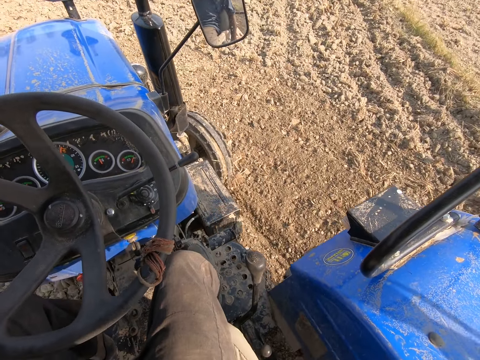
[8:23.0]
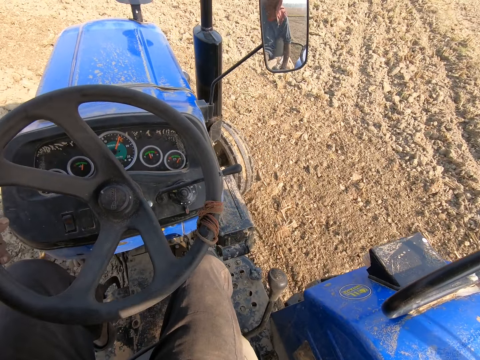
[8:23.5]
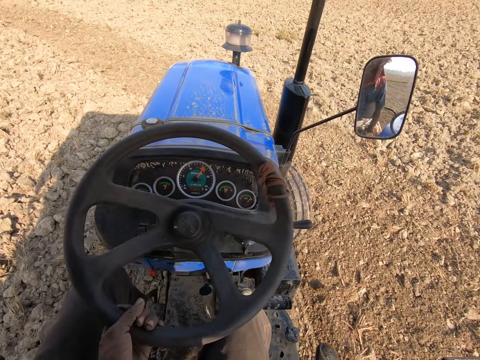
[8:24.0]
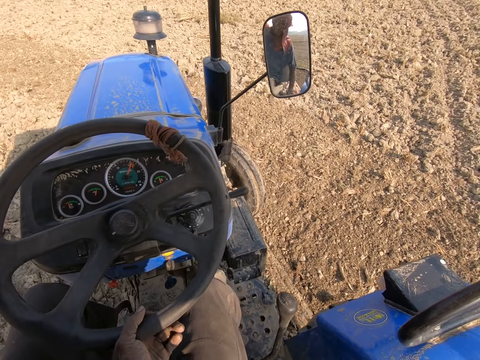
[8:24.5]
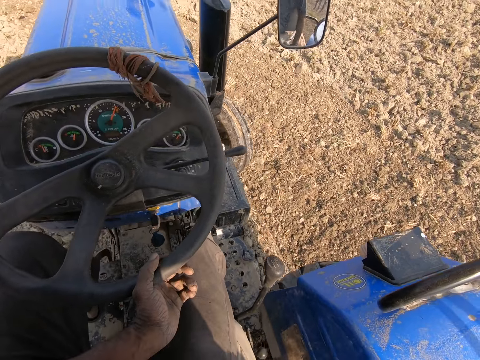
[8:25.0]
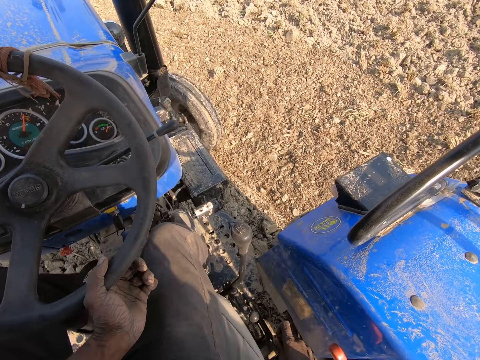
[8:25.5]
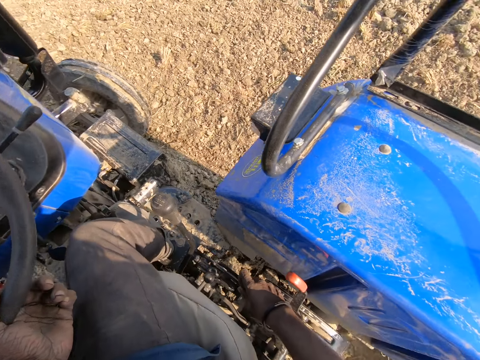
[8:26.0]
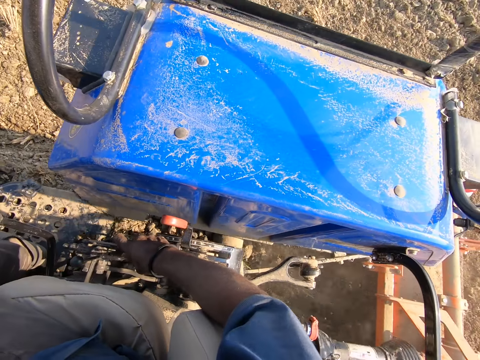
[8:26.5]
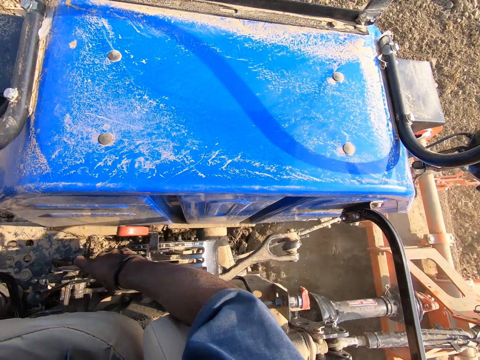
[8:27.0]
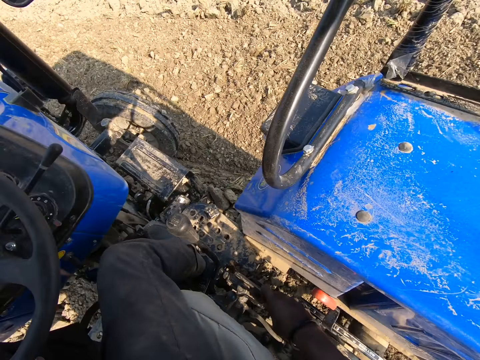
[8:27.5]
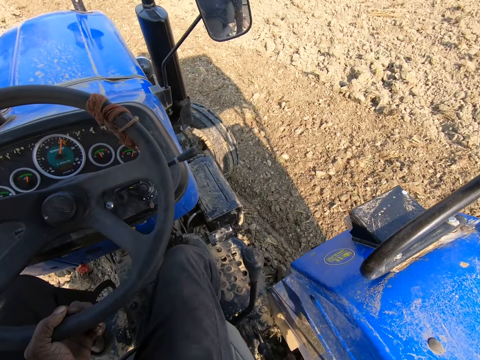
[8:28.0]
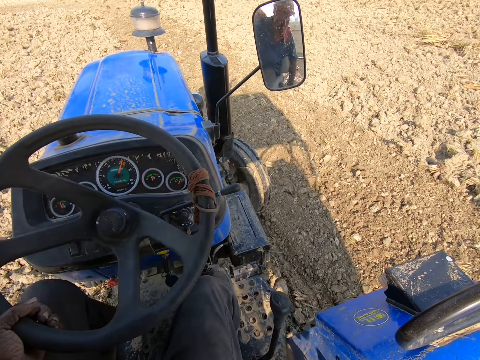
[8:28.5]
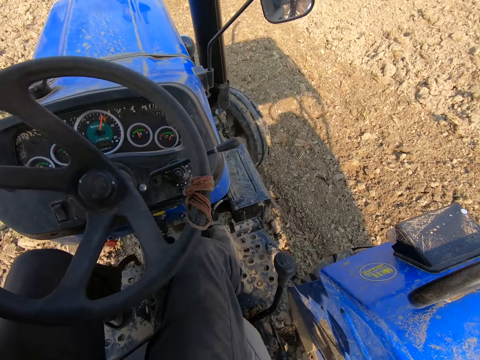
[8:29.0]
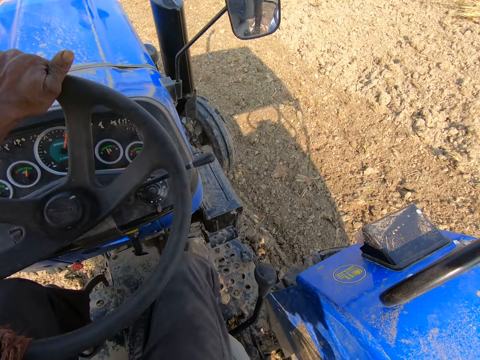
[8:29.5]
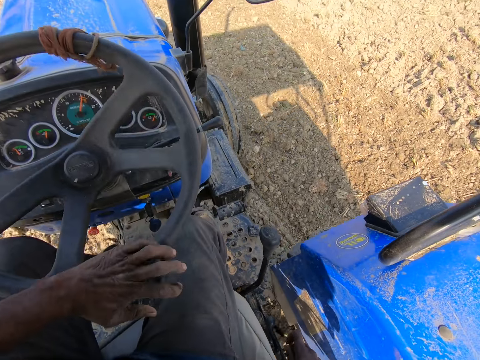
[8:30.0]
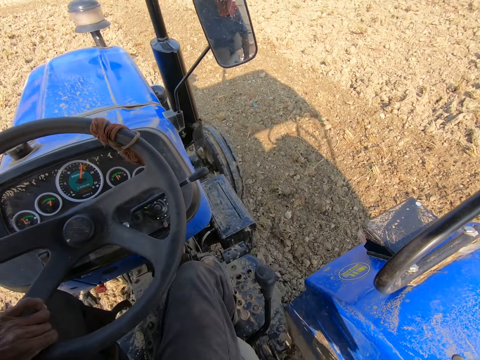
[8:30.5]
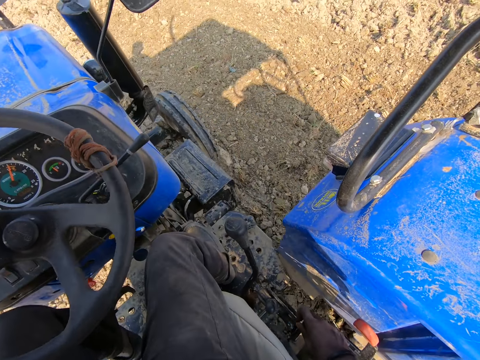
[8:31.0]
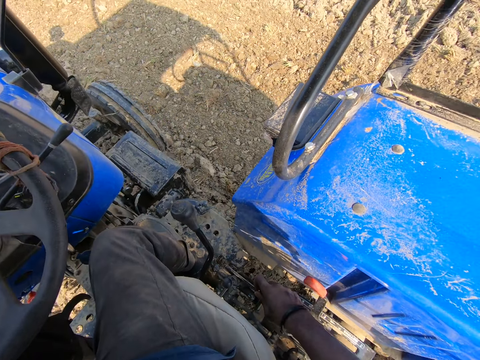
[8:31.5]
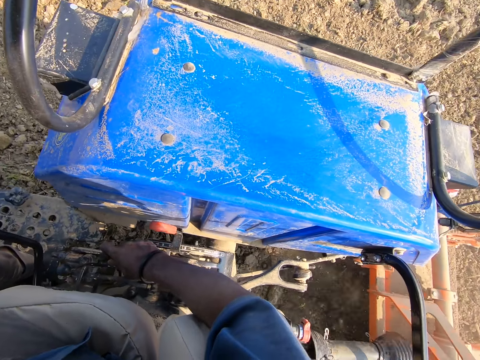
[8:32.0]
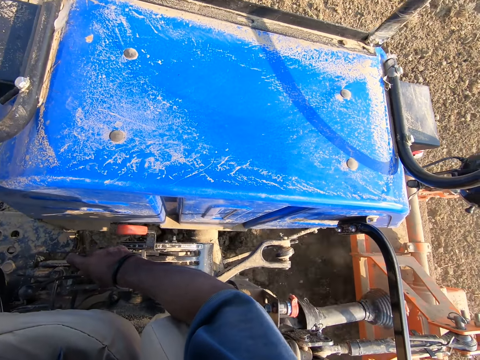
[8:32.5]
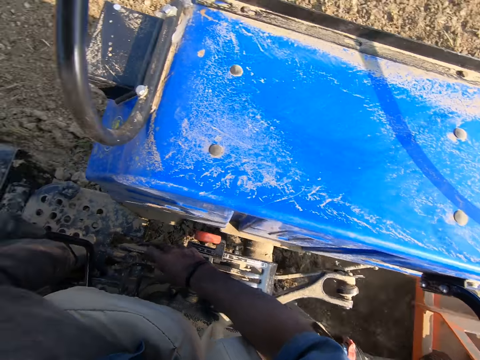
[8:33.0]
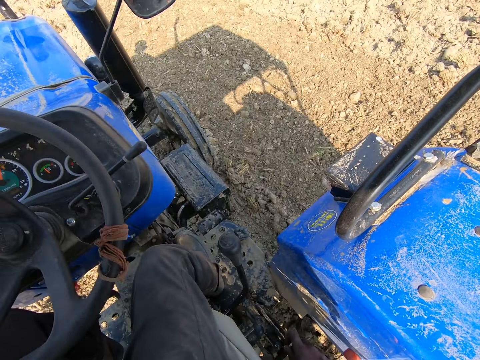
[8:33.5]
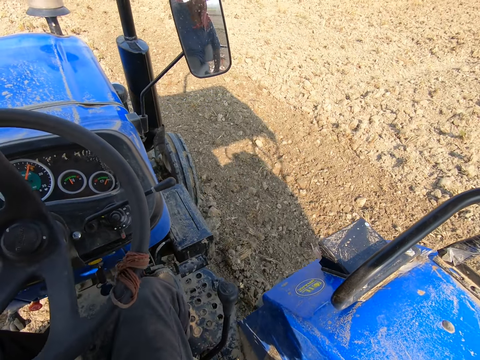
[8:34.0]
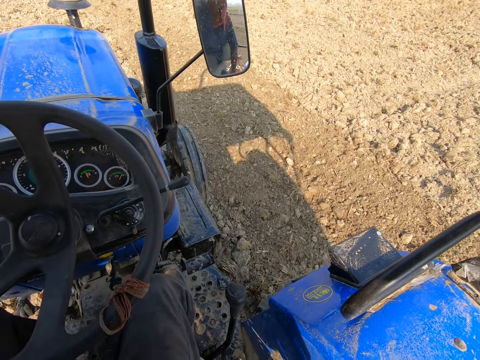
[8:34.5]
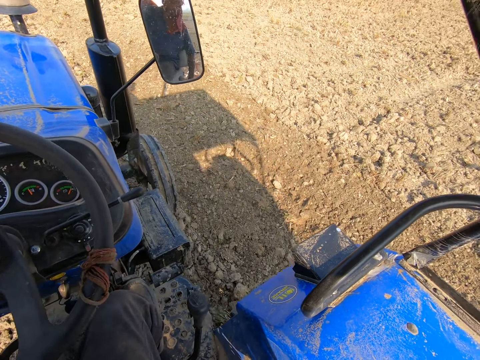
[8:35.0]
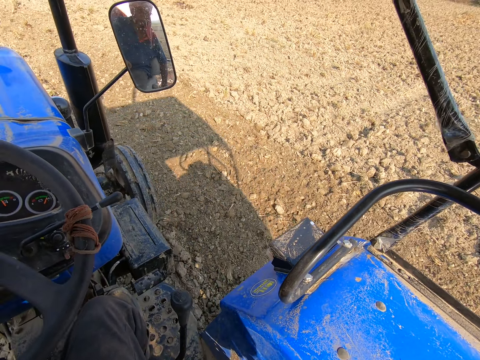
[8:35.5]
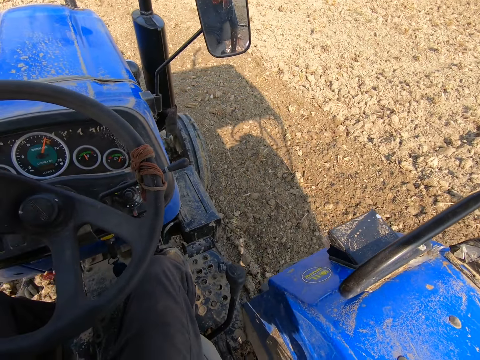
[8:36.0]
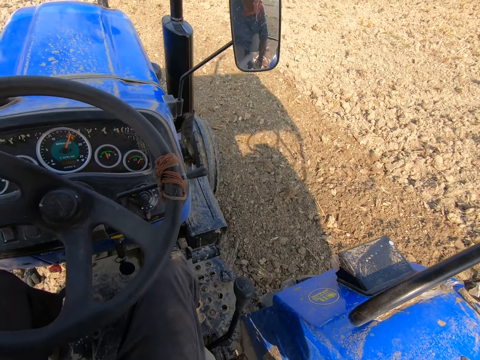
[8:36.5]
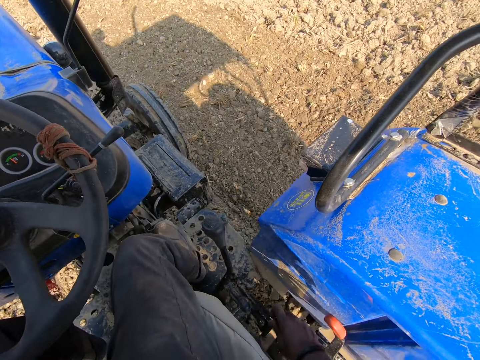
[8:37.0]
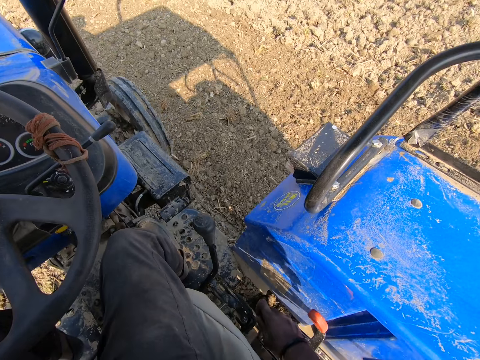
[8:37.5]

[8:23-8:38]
The camera wearer looks around. They drive a tractor on the farm. They look around. They drive the tractor on the farm.

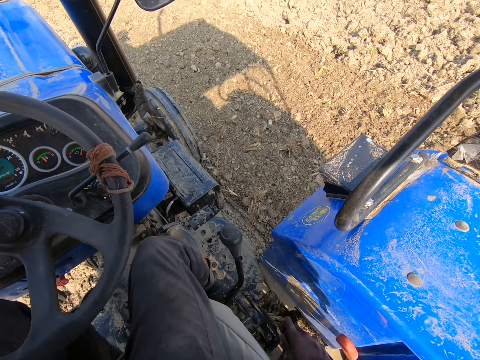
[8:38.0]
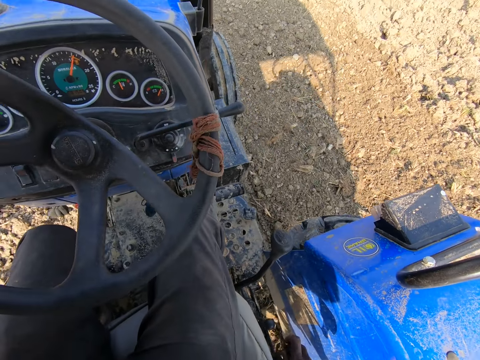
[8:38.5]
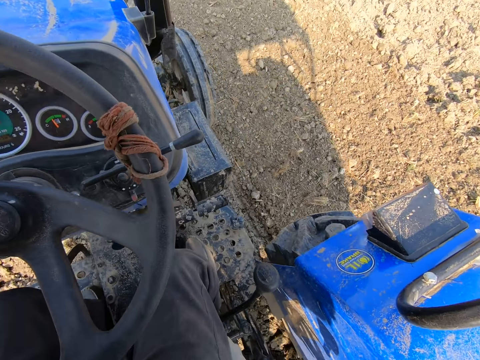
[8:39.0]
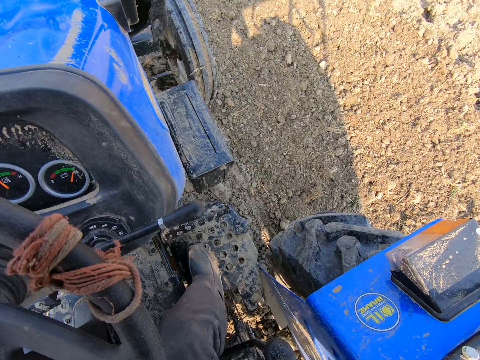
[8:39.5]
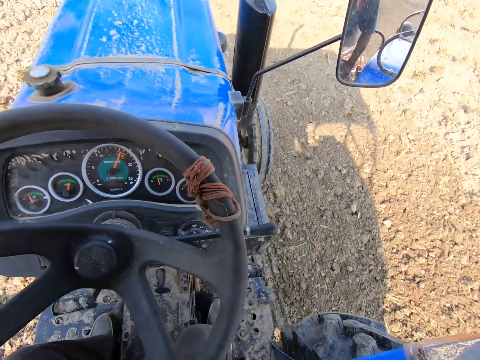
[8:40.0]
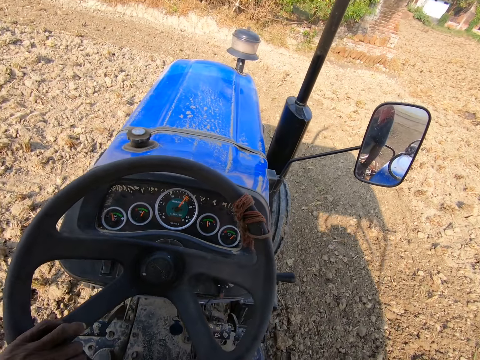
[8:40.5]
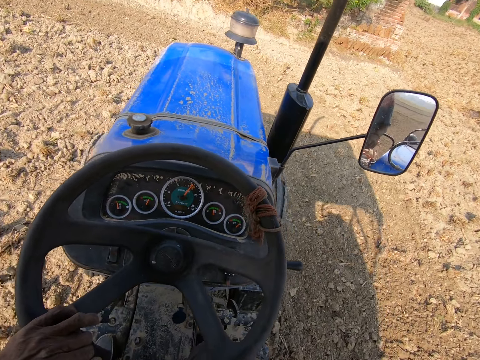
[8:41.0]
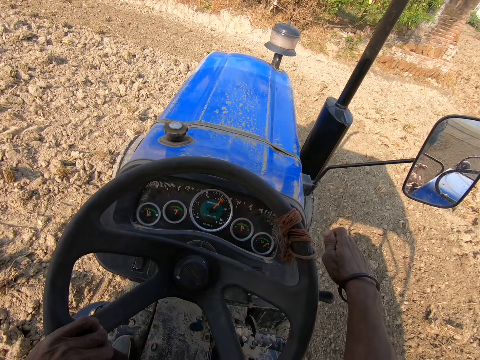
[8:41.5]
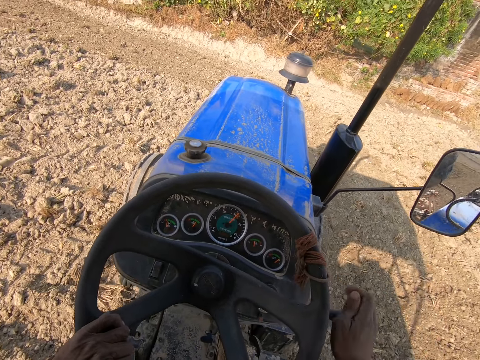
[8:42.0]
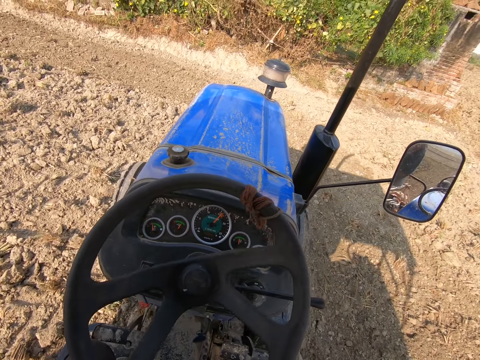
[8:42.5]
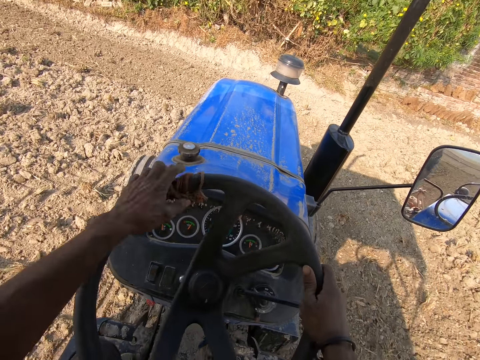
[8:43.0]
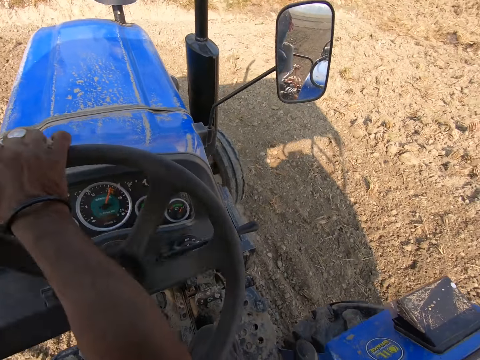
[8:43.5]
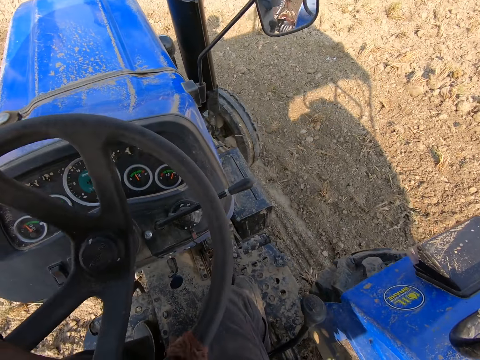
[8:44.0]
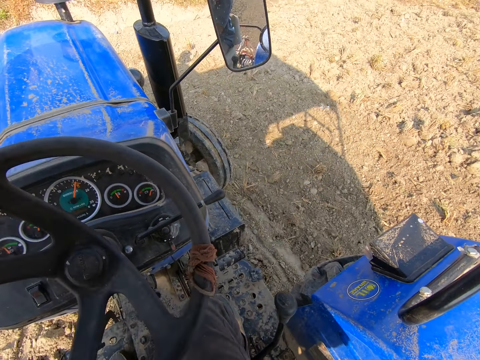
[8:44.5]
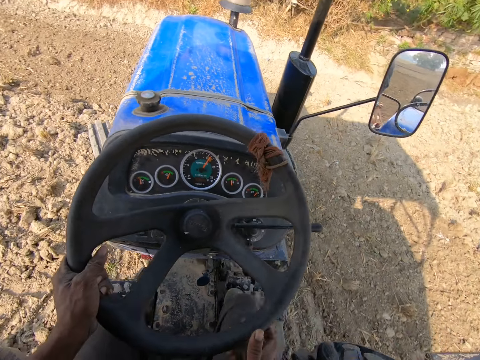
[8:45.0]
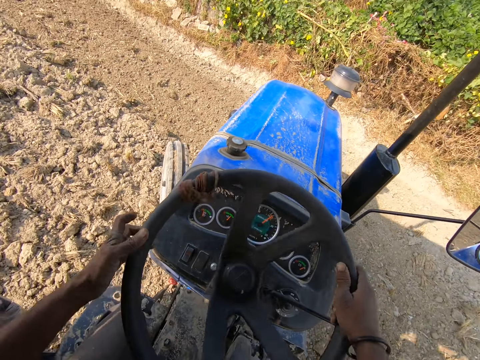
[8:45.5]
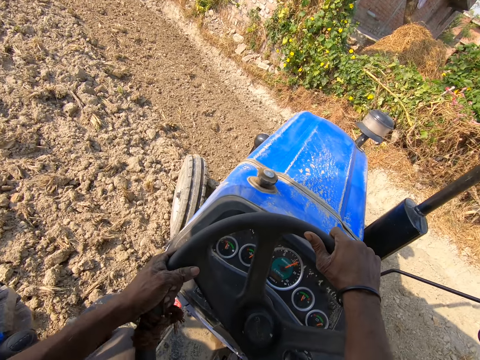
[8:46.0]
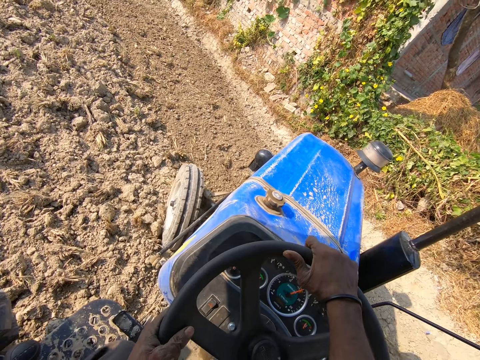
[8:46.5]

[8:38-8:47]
The camera wearer holds something. They drive a tractor on the farm.

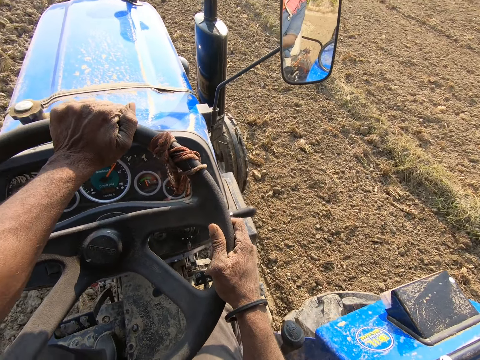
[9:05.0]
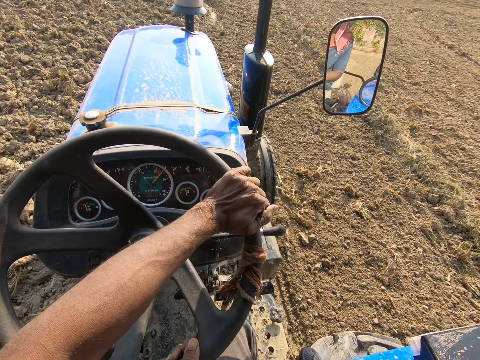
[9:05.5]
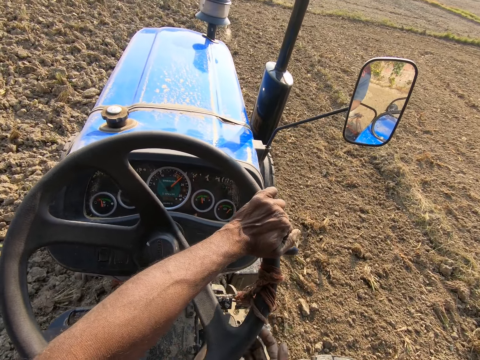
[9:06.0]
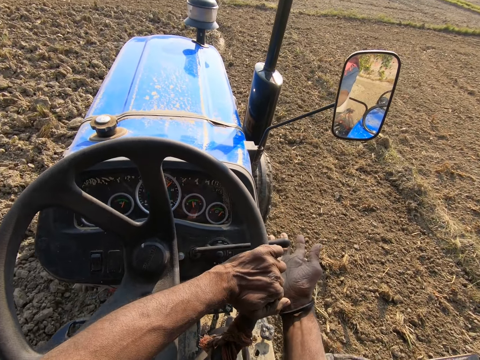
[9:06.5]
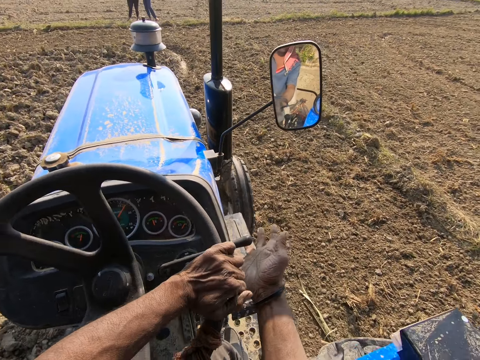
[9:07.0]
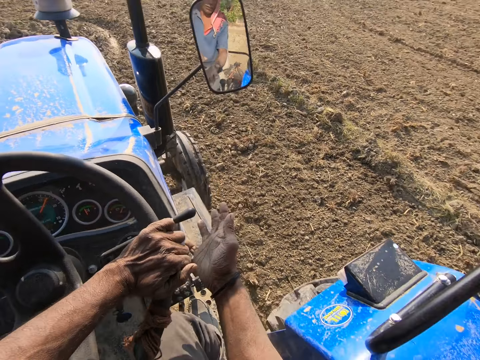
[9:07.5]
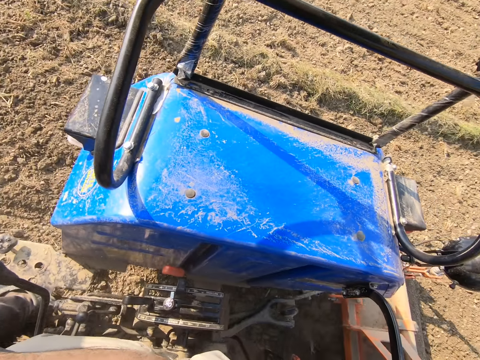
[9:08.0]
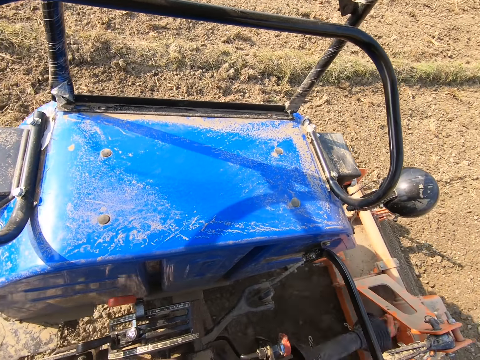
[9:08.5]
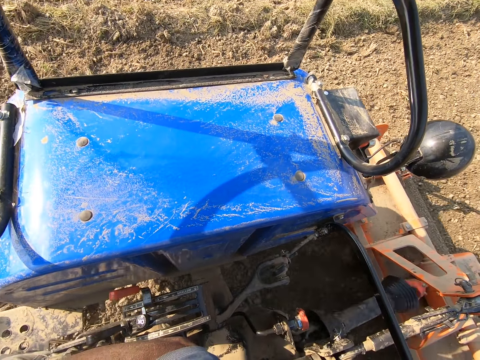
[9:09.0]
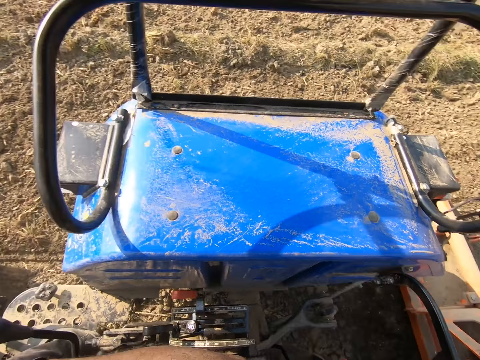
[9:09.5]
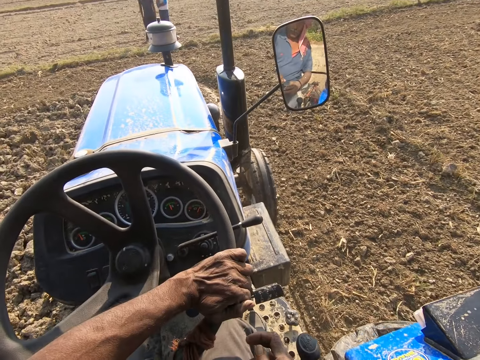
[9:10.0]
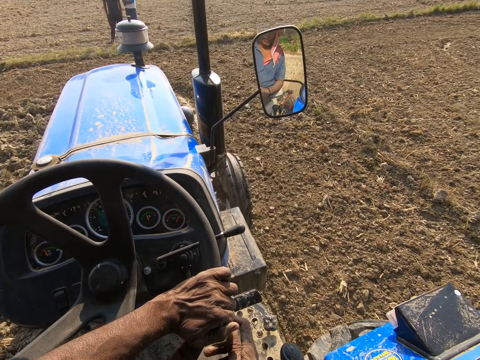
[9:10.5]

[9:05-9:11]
The camera wearer presses the gear lever. They look around. A man stands on the farm. Another man stands next to the first man. The camera wearer drives a tractor on the farm.
